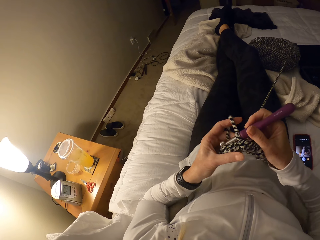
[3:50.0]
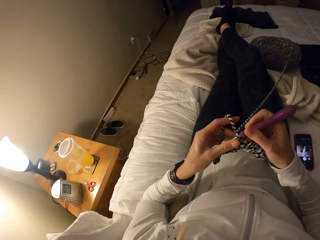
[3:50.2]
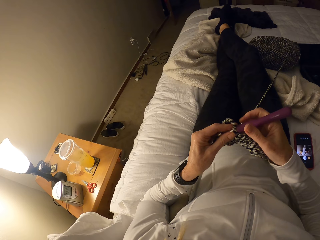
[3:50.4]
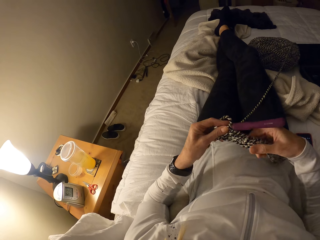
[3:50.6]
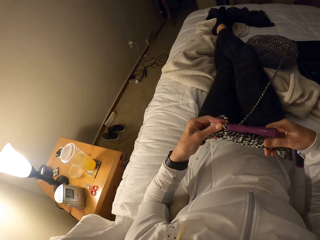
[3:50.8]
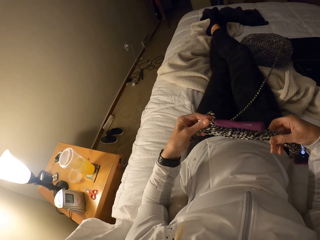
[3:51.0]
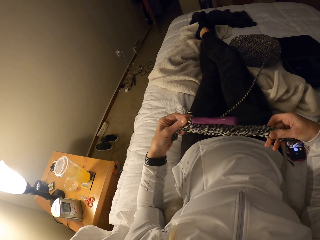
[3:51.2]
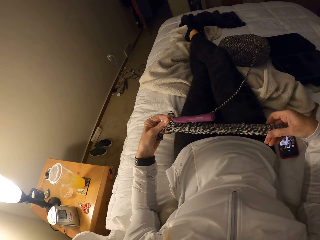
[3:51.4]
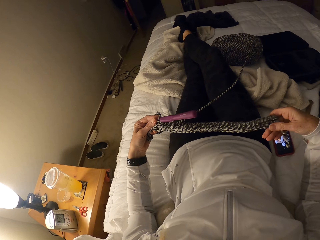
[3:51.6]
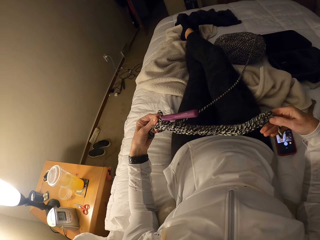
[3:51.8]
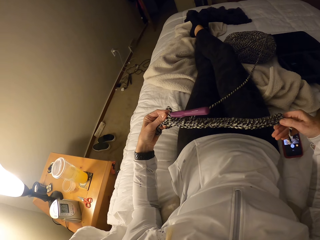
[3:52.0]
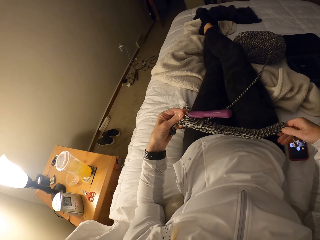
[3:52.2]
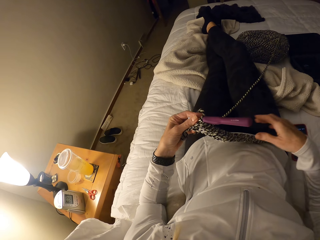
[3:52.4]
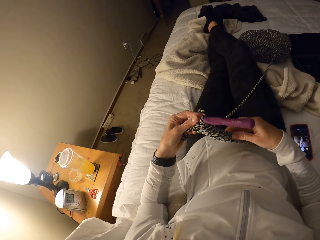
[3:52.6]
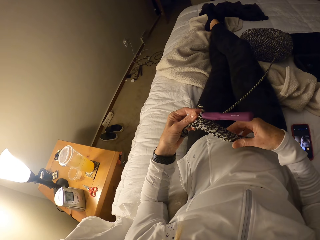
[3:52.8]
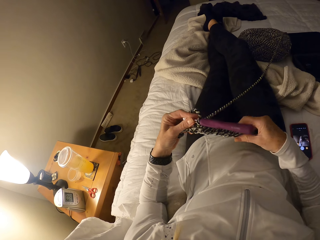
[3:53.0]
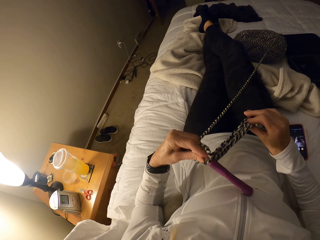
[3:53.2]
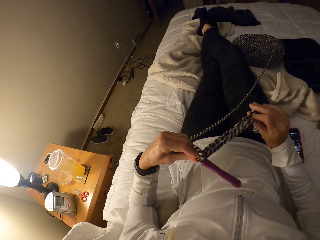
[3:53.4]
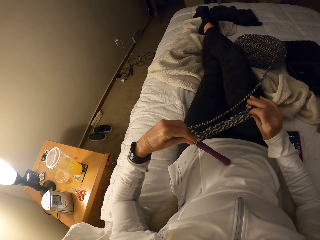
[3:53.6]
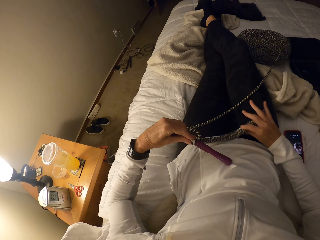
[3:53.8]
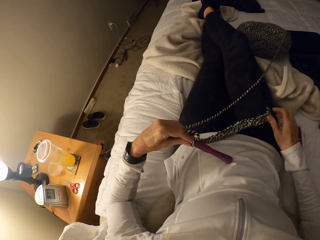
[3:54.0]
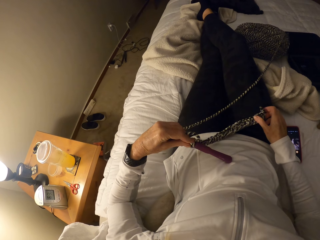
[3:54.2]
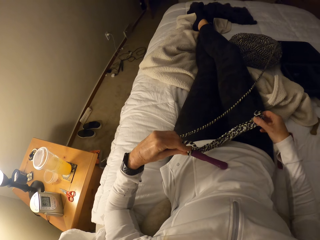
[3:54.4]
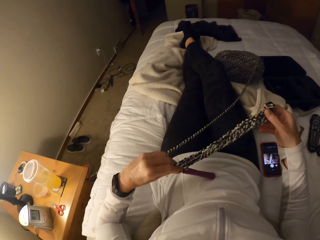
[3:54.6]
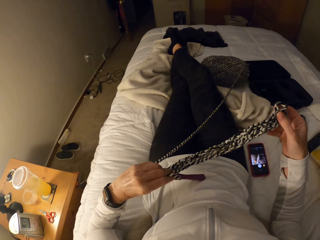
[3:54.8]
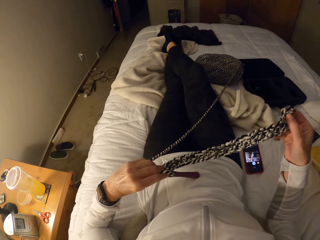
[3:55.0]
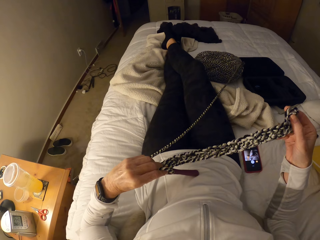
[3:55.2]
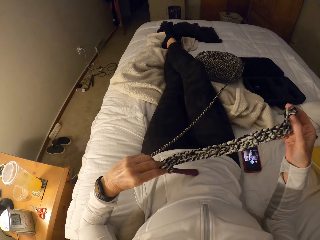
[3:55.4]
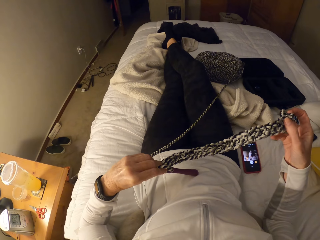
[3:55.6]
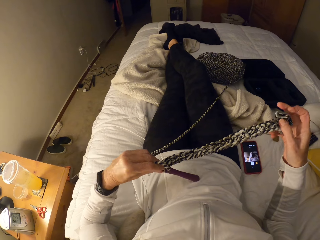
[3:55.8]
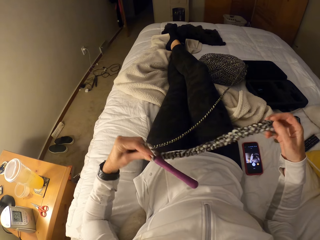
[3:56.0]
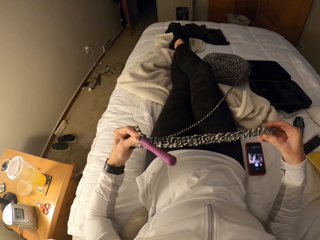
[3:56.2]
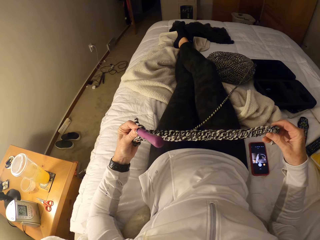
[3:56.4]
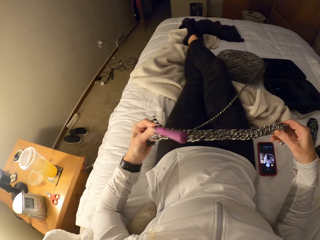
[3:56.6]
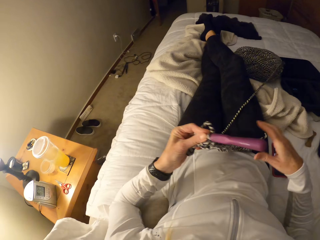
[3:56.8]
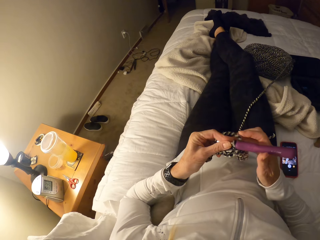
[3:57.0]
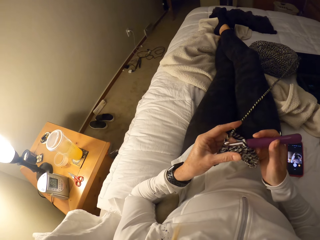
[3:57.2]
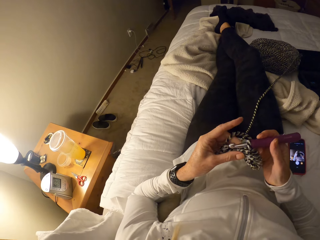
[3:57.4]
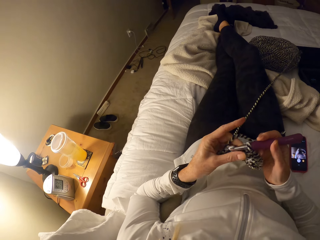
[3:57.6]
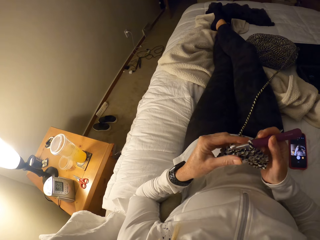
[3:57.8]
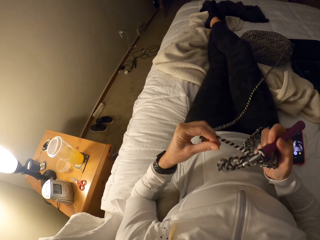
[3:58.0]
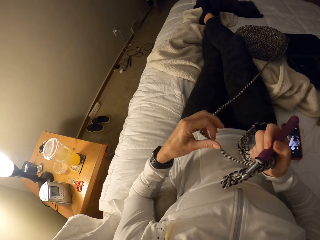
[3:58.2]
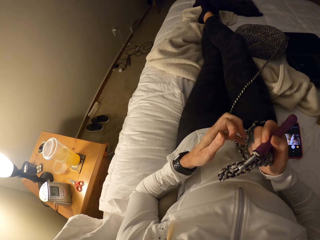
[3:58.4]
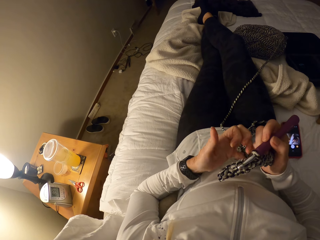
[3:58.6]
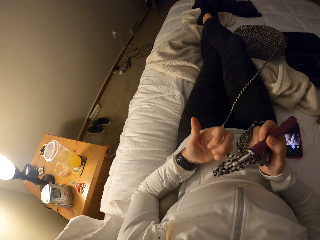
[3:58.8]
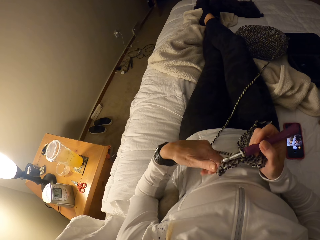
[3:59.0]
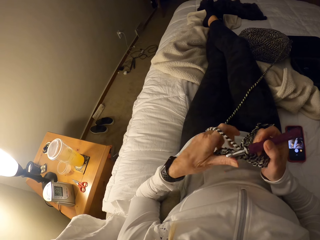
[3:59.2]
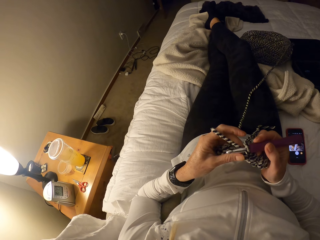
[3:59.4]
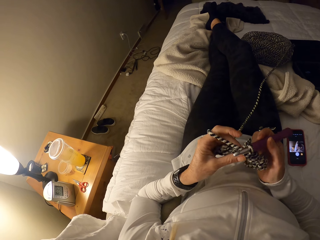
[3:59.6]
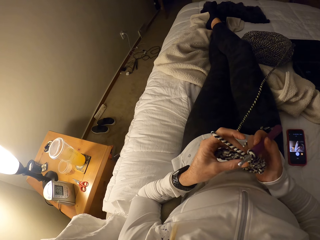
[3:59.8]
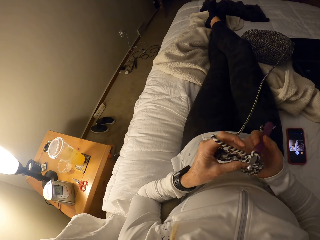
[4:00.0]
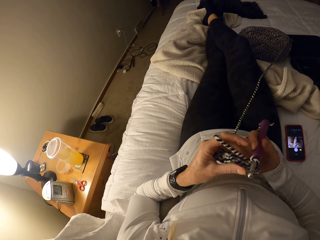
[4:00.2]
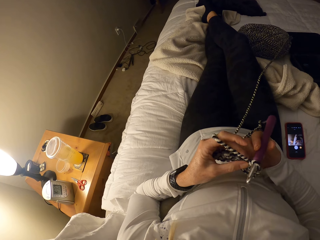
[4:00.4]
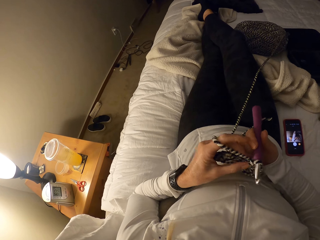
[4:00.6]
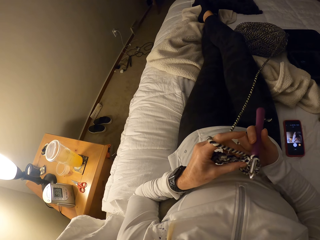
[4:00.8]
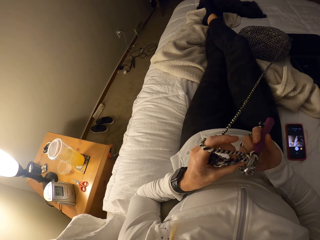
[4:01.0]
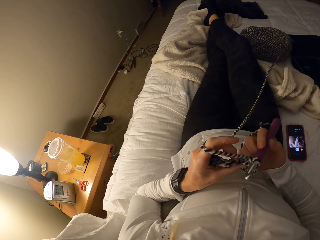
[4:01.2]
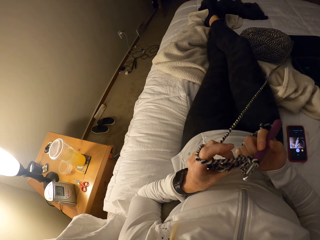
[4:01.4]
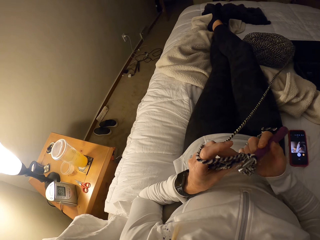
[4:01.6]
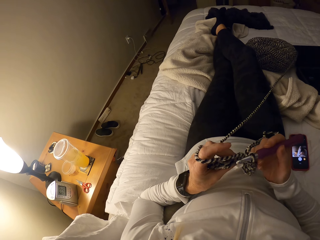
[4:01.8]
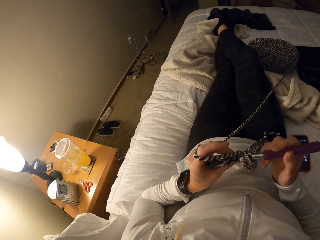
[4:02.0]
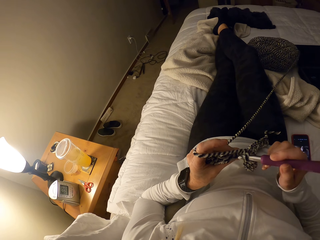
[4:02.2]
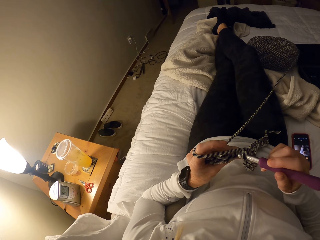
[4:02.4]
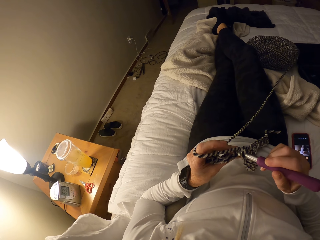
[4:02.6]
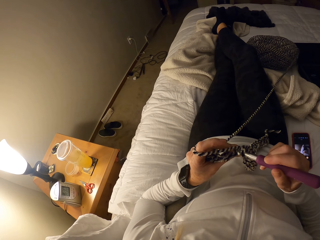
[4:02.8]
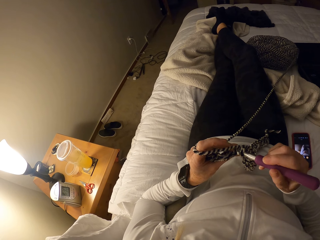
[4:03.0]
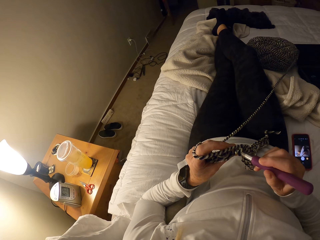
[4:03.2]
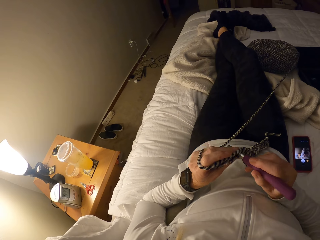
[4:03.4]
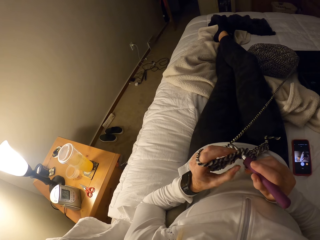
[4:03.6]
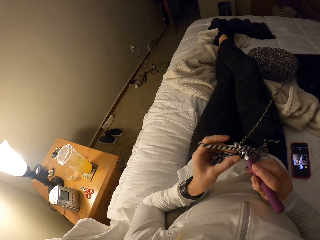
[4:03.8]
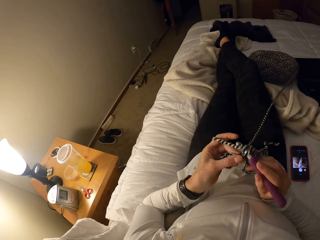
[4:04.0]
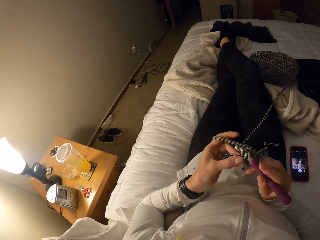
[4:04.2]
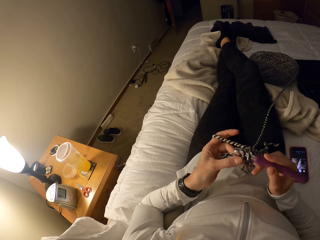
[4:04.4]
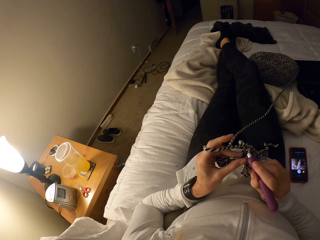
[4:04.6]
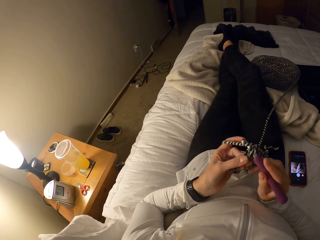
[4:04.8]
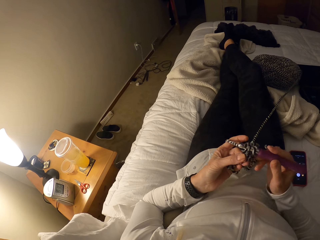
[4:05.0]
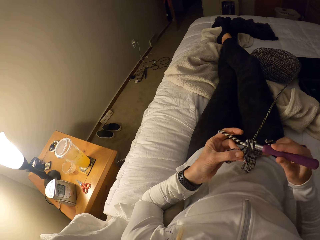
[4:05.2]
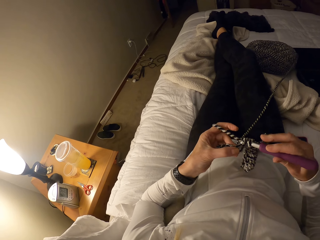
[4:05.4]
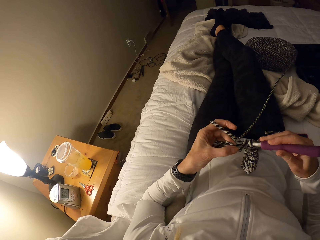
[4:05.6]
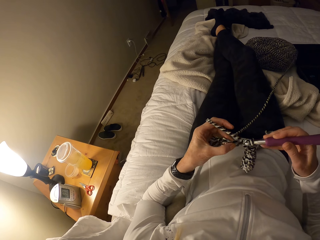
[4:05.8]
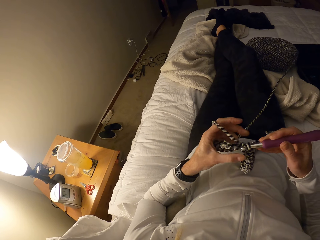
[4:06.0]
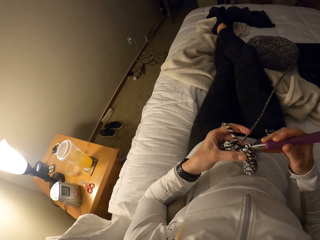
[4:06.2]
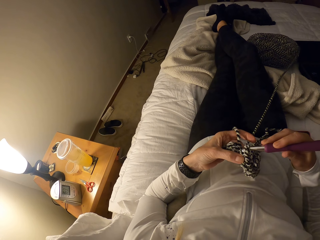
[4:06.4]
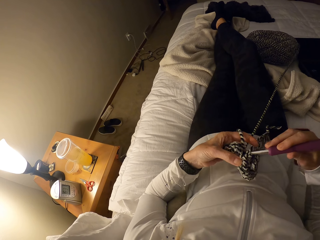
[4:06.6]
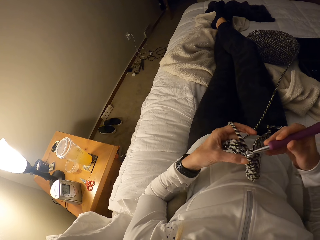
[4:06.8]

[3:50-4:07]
The camera wearer stretches the fabric. They turn the fabric. They lift up the fabric. They hold the fabric at the end. They hold the crochet hook. They continue crocheting.

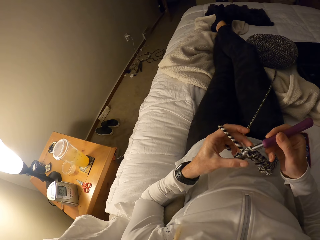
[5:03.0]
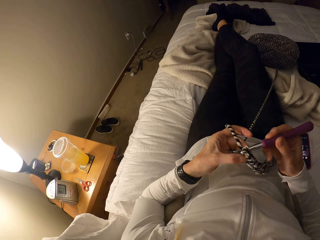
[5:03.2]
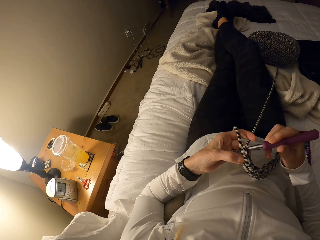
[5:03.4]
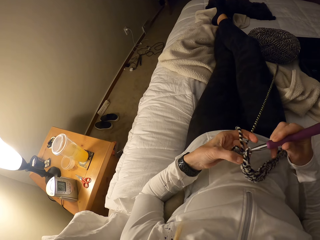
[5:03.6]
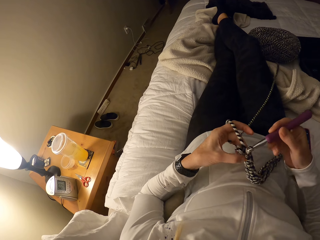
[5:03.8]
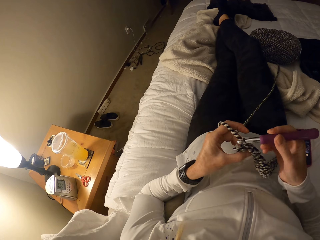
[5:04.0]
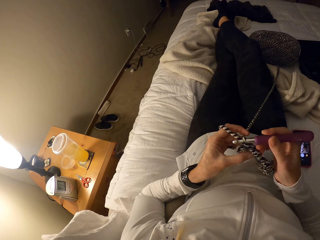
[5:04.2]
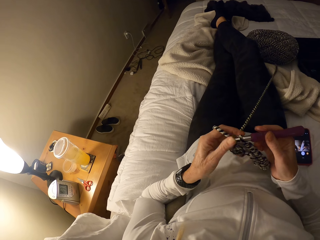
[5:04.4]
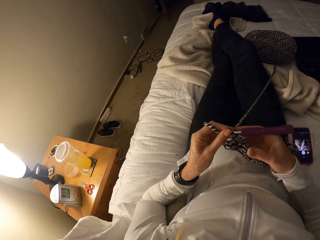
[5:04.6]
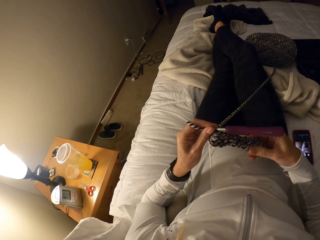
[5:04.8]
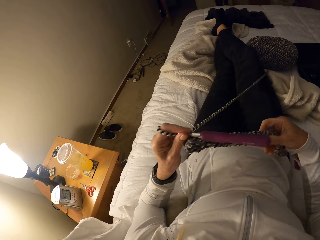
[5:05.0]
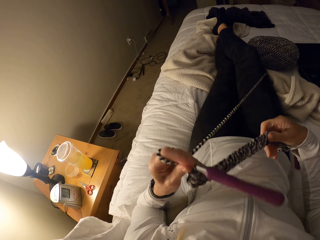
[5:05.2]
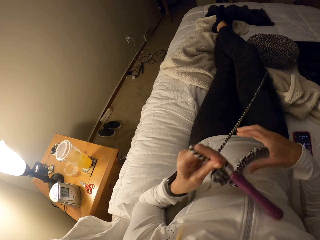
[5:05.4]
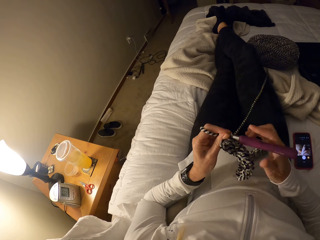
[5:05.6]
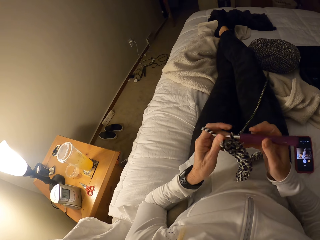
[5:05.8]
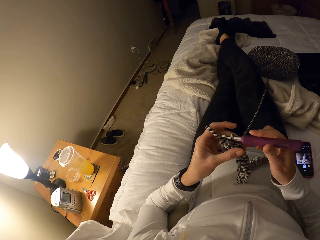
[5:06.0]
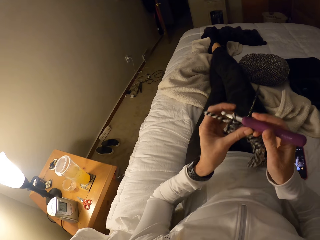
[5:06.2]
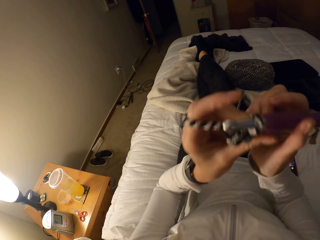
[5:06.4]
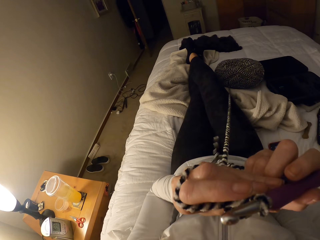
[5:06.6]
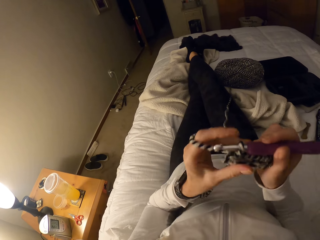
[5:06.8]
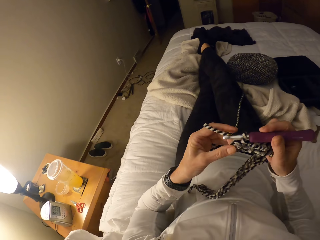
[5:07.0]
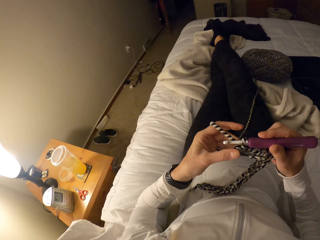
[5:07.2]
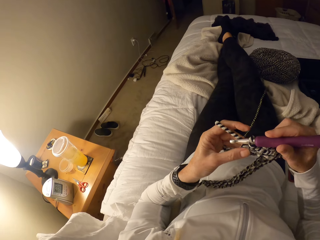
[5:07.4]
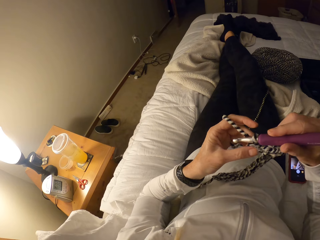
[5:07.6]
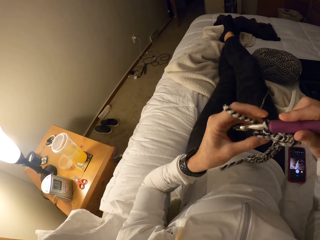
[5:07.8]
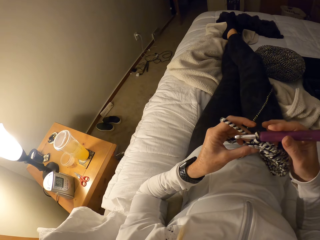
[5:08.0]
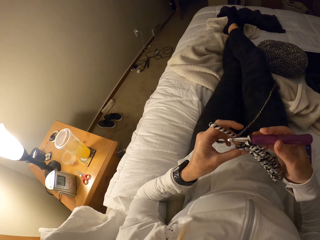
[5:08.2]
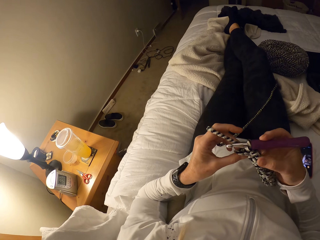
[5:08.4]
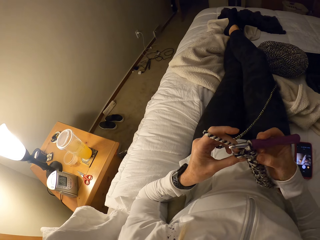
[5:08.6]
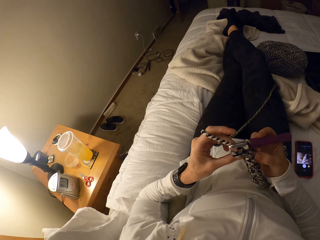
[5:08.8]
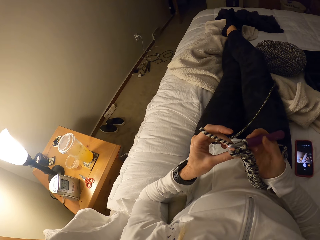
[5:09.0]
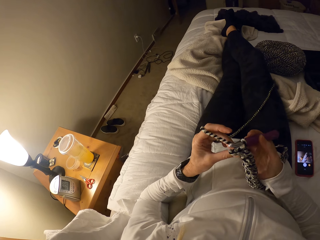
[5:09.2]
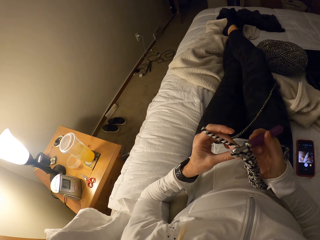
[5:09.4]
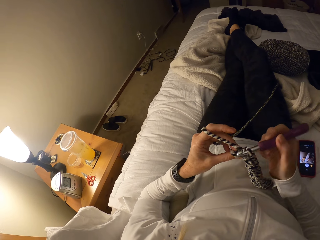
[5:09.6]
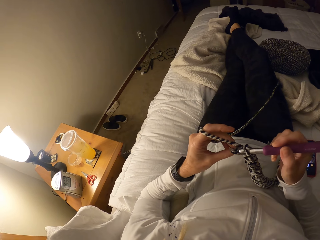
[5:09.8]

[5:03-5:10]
The camera wearer stretches the fabric and thread.
